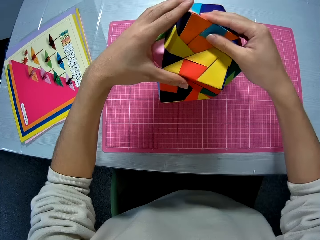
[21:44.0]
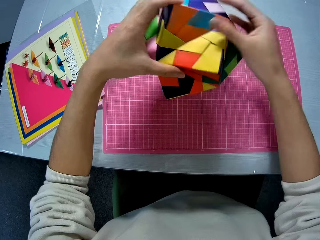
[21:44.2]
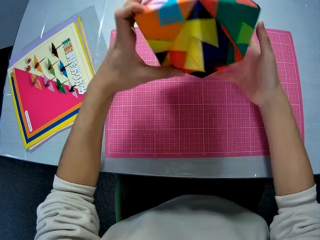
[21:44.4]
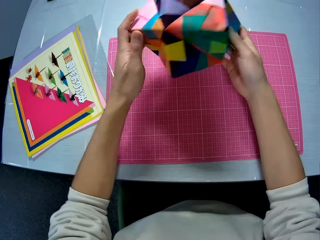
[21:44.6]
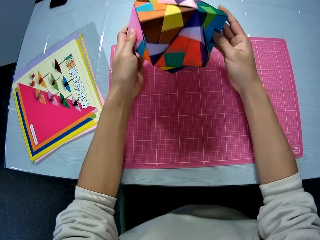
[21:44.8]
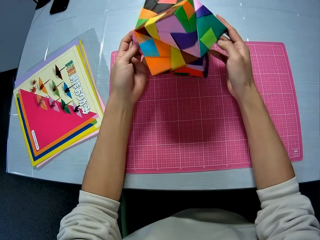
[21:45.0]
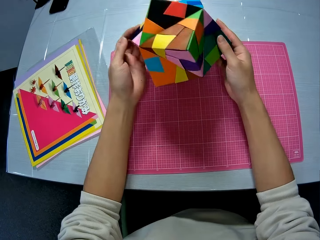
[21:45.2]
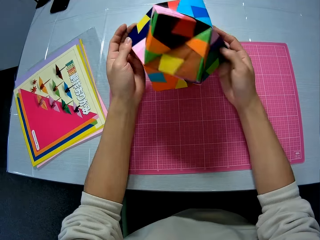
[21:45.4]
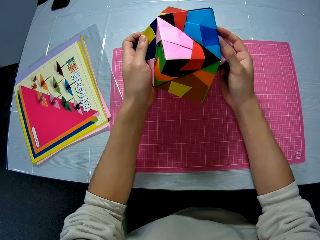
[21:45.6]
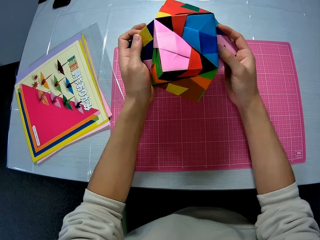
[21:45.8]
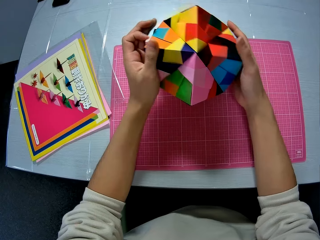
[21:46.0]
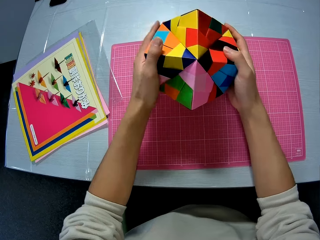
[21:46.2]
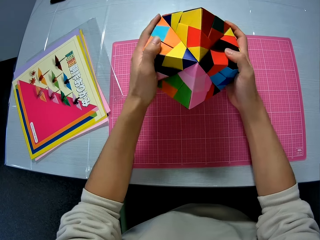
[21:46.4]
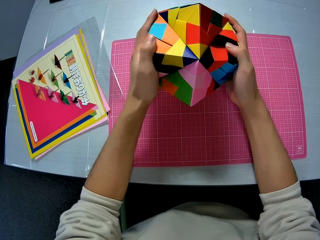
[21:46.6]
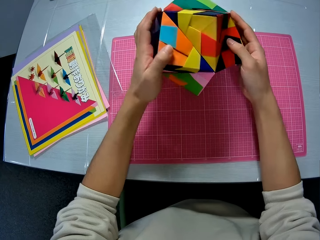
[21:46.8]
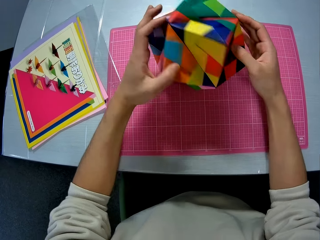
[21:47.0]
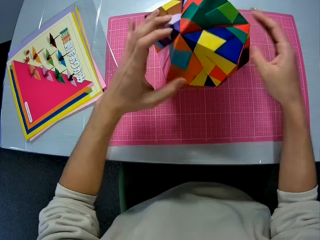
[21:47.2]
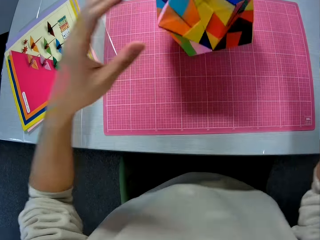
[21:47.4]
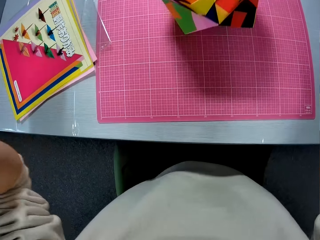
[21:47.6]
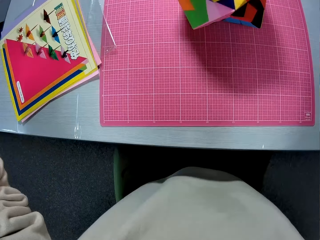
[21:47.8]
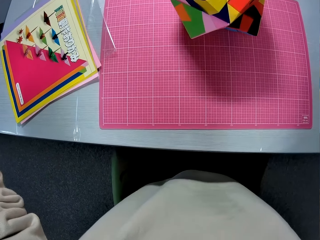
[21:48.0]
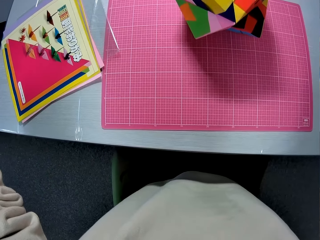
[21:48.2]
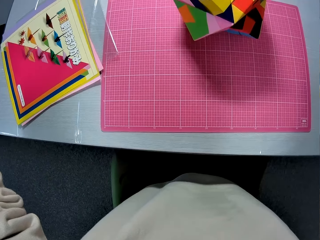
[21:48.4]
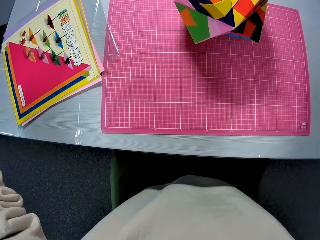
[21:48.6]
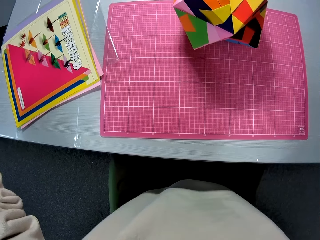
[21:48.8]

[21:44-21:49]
The camera wearer picks the joined crafted paper from the table. He rotates the crafting paper. He drops the joined crafted papers on the table. He touches his camera.
